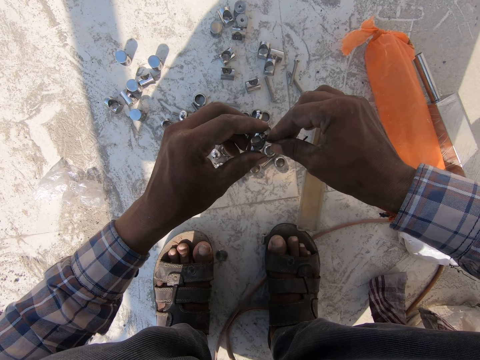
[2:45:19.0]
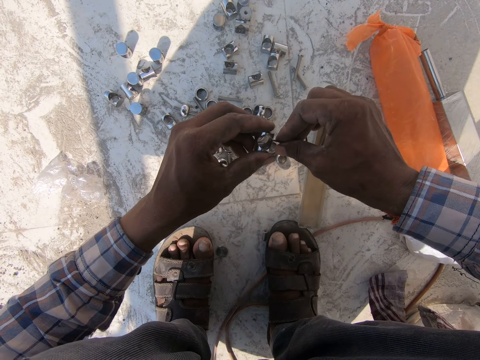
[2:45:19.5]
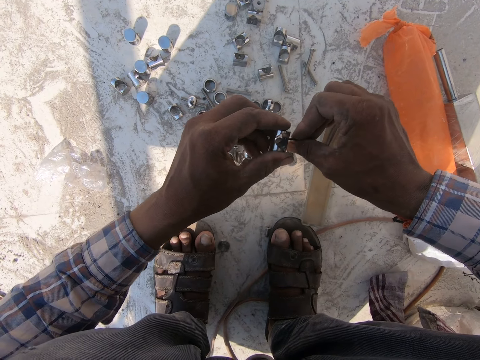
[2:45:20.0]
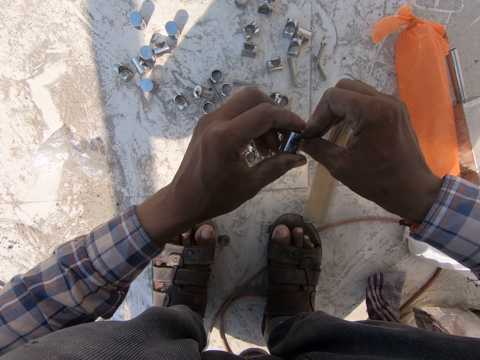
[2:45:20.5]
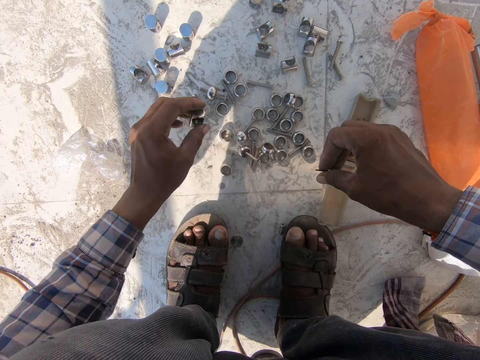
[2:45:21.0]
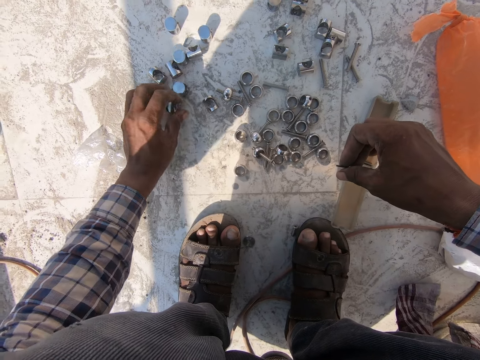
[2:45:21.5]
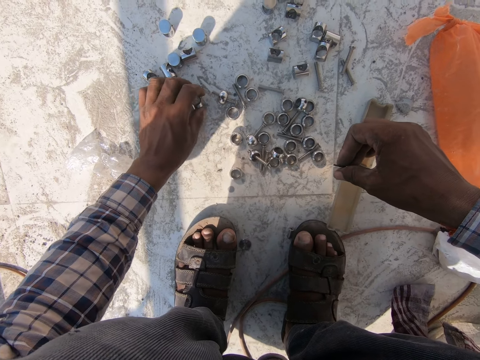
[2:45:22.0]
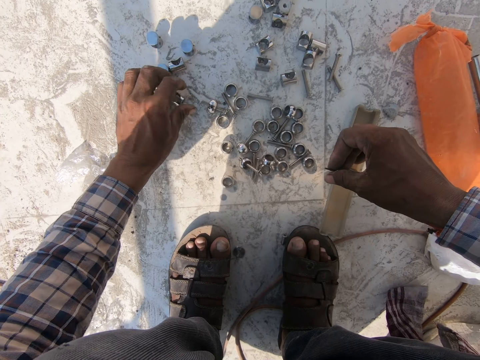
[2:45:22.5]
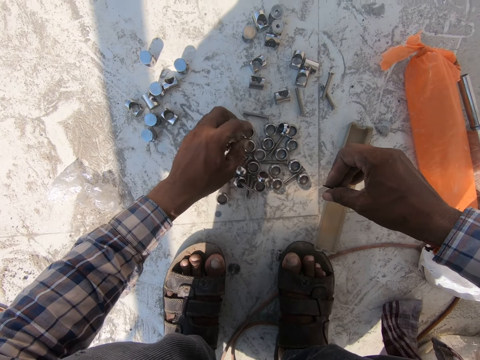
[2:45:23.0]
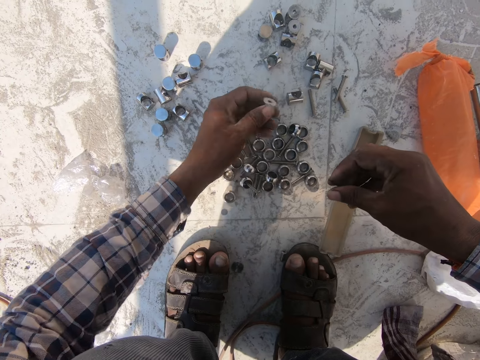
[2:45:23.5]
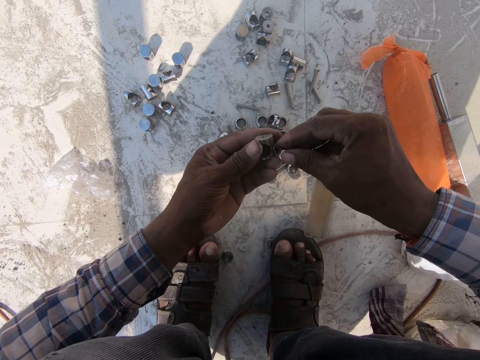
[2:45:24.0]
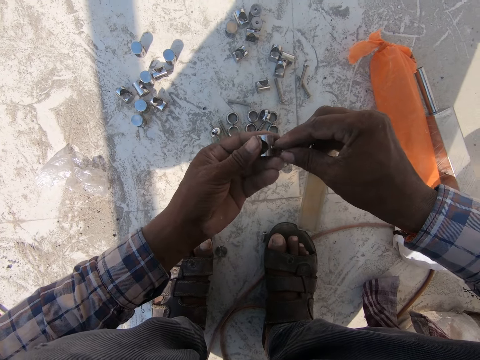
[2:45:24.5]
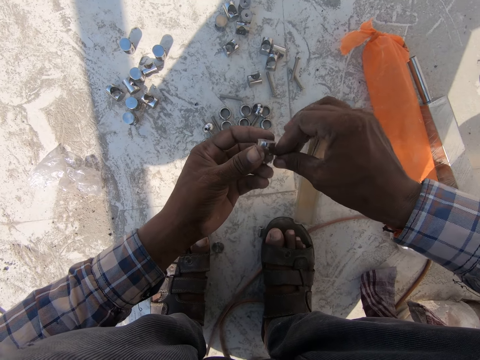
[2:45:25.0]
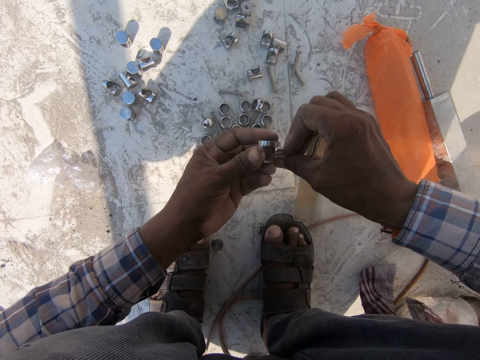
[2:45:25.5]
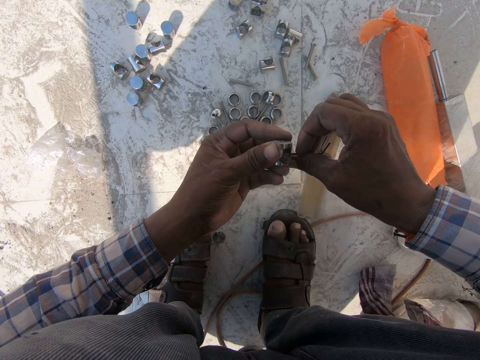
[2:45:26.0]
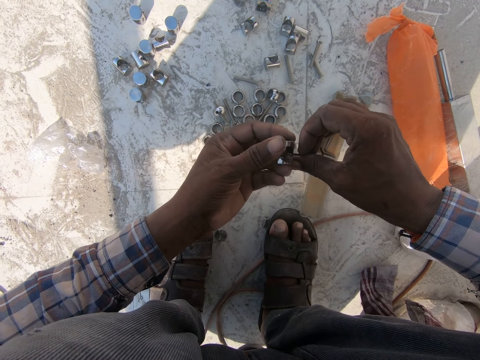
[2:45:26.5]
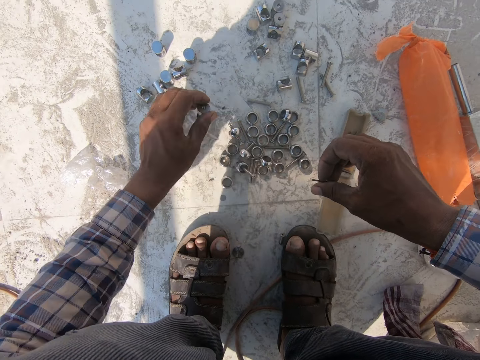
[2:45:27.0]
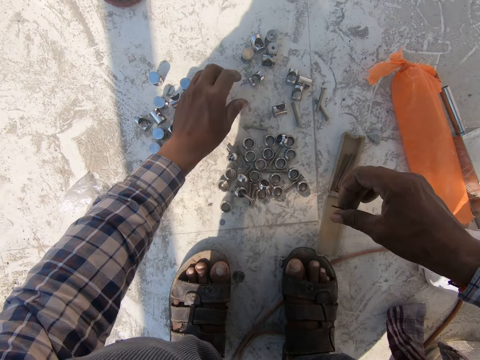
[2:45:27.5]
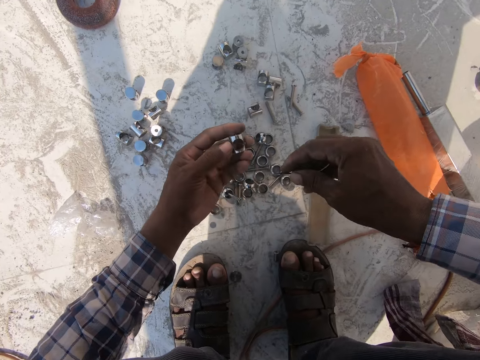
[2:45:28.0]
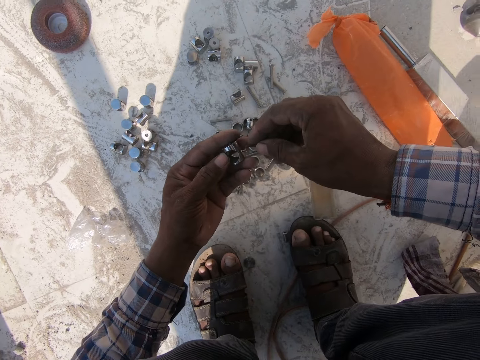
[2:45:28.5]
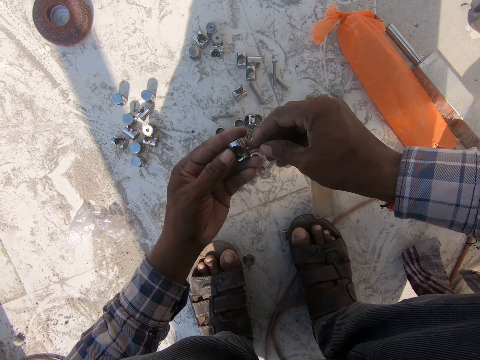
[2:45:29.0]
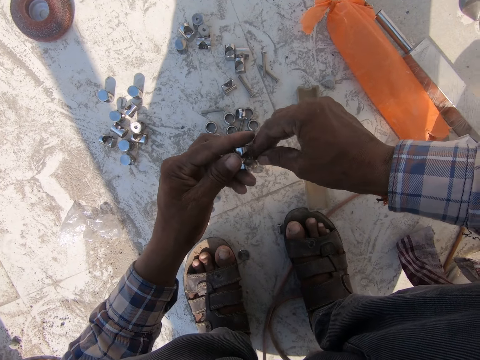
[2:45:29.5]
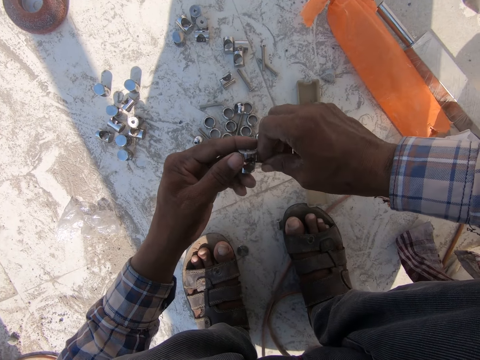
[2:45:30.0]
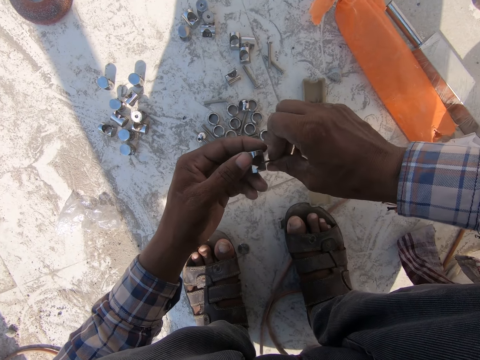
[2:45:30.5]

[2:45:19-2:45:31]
The camera wearer puts the nut or metal connector down. They pick the nut from the ground. They make a hole to the nut with a pin. They loosen the metal connector. They put the nut down. They pick the nut from the ground. They make a hole to the nut with a pin. They loosen the metal connector.

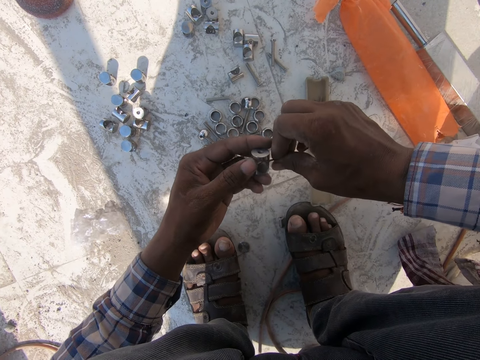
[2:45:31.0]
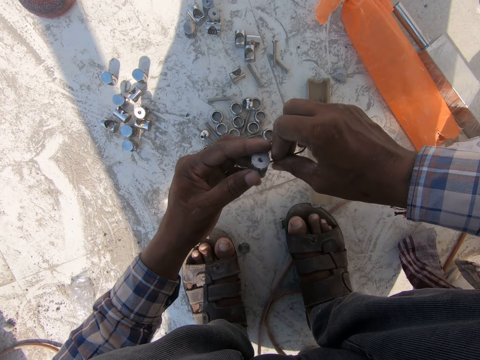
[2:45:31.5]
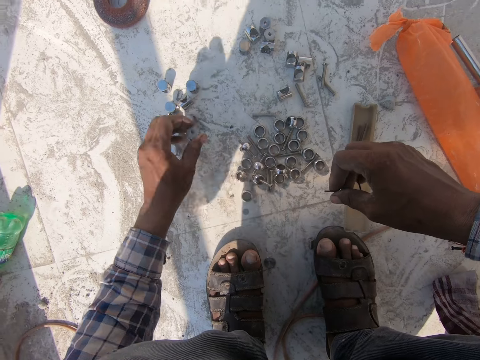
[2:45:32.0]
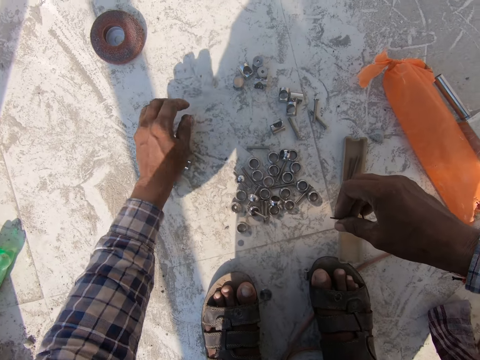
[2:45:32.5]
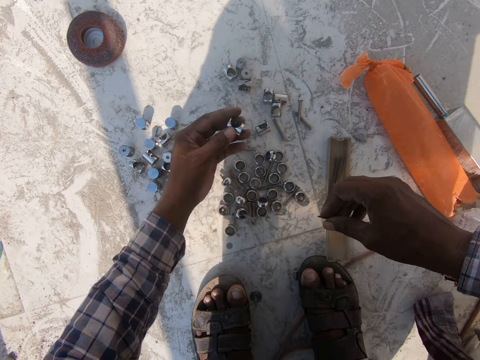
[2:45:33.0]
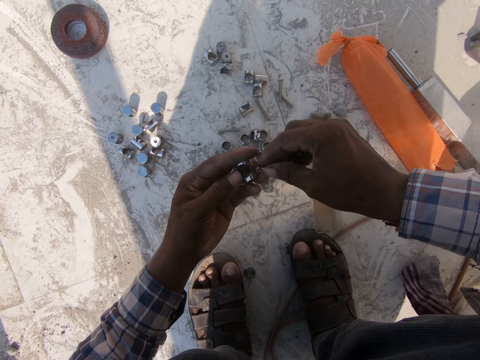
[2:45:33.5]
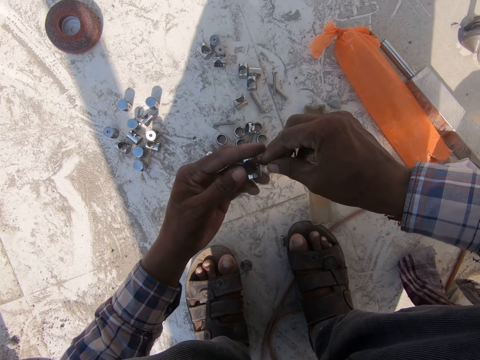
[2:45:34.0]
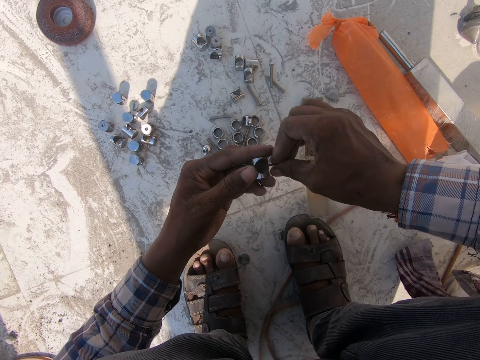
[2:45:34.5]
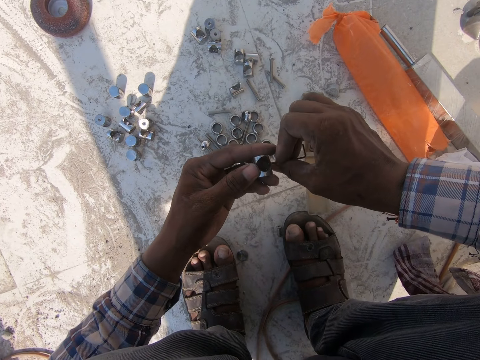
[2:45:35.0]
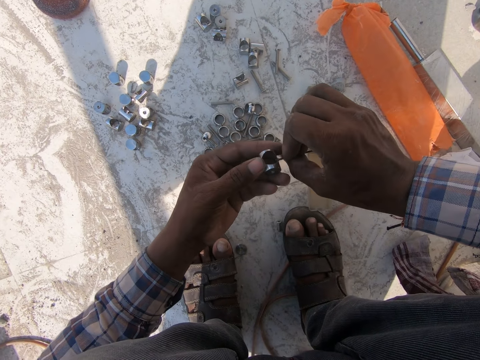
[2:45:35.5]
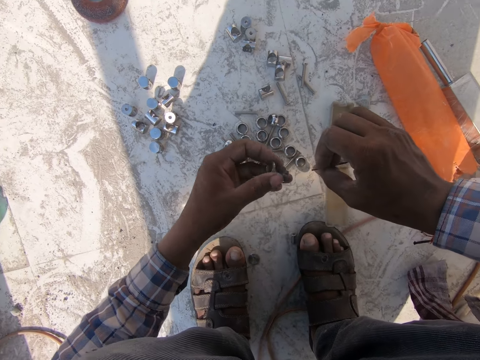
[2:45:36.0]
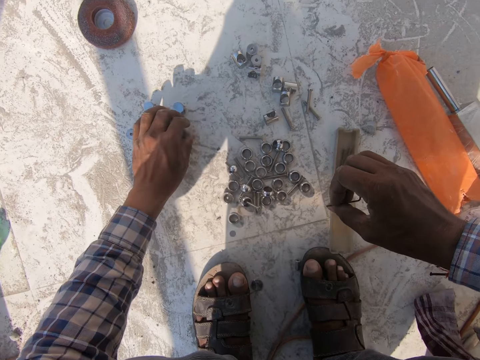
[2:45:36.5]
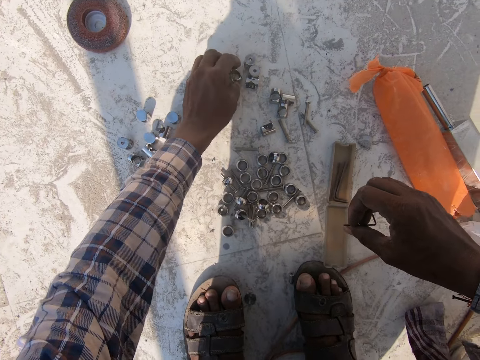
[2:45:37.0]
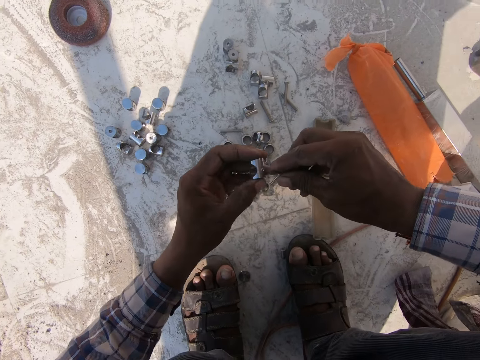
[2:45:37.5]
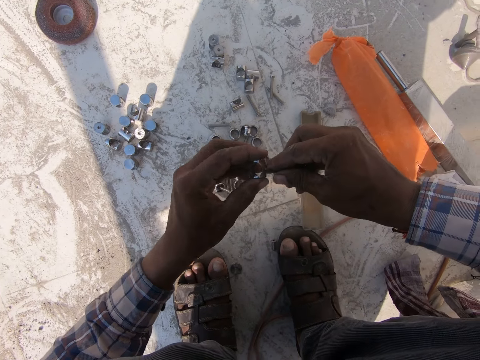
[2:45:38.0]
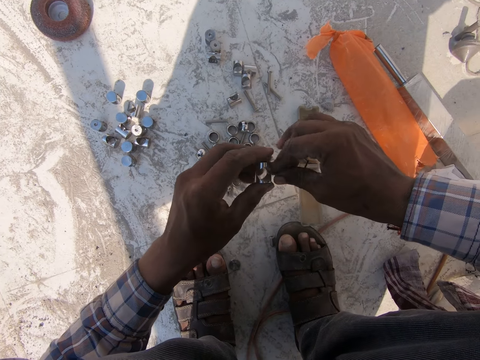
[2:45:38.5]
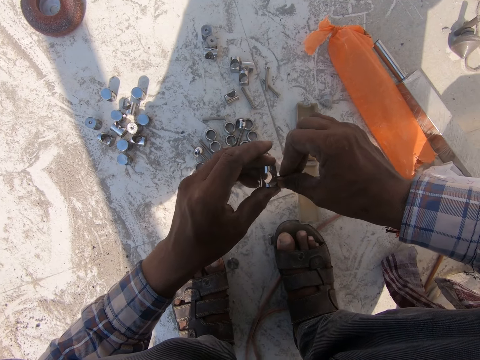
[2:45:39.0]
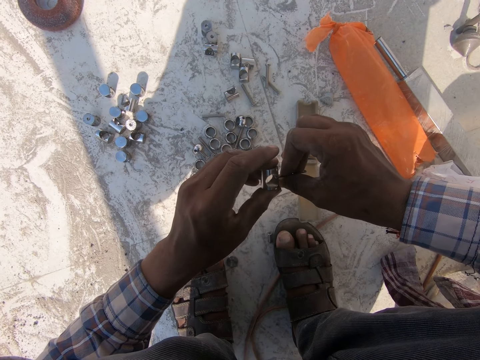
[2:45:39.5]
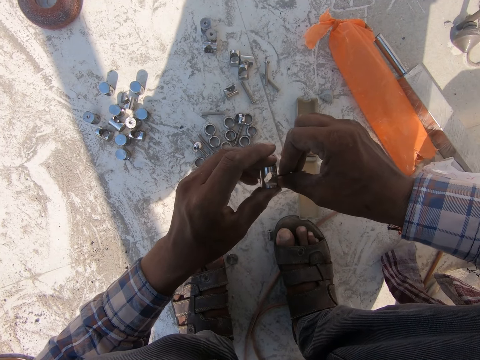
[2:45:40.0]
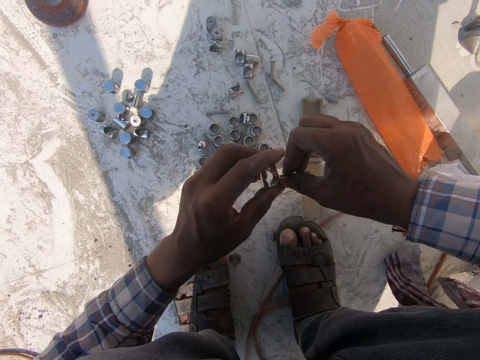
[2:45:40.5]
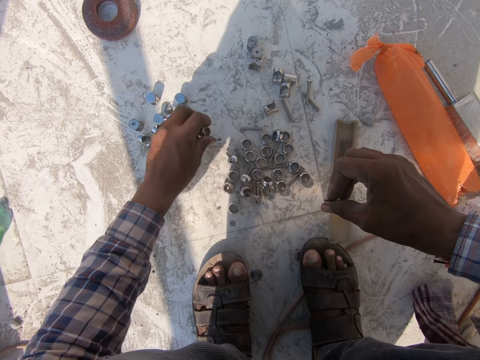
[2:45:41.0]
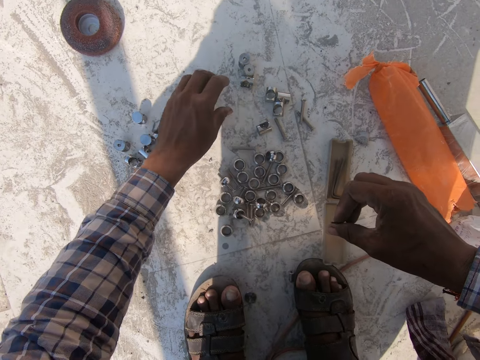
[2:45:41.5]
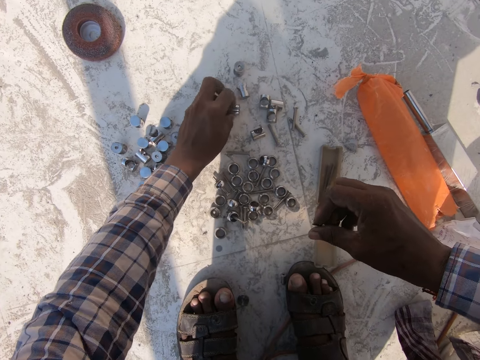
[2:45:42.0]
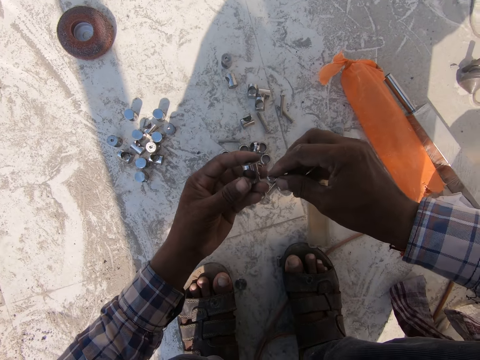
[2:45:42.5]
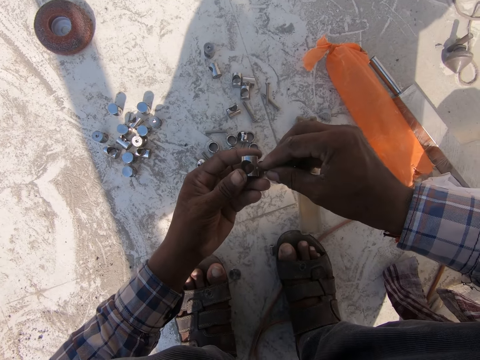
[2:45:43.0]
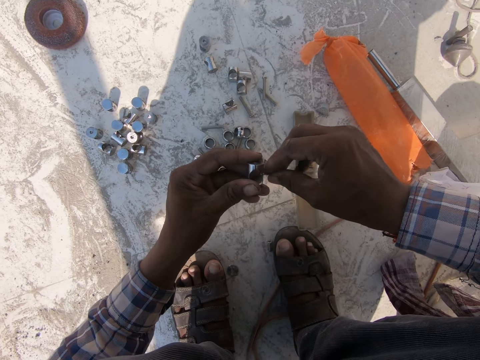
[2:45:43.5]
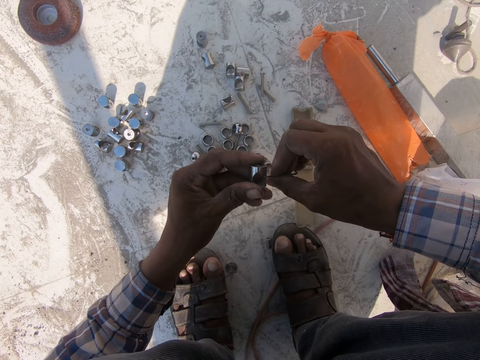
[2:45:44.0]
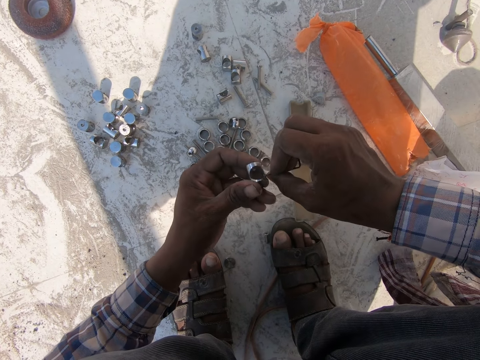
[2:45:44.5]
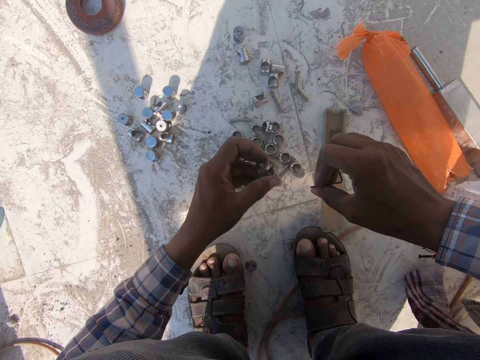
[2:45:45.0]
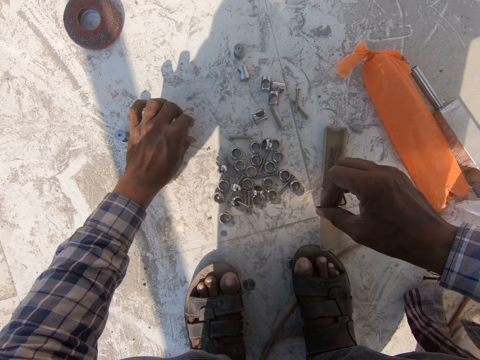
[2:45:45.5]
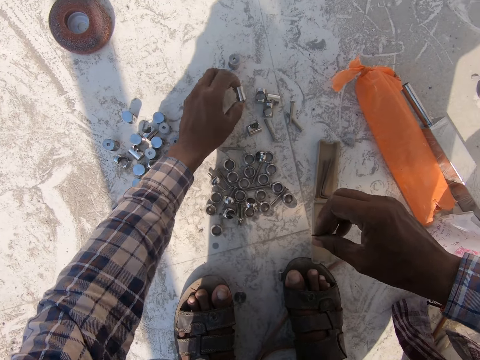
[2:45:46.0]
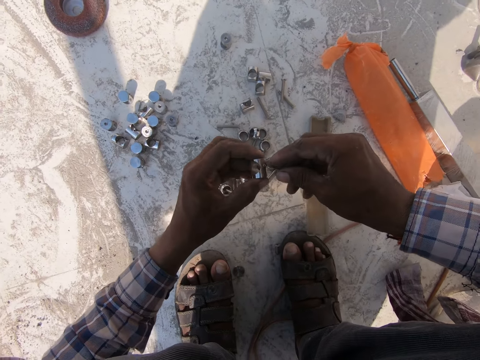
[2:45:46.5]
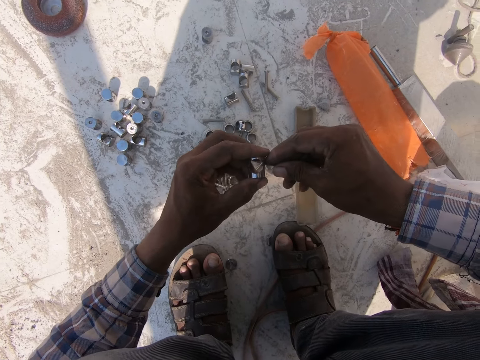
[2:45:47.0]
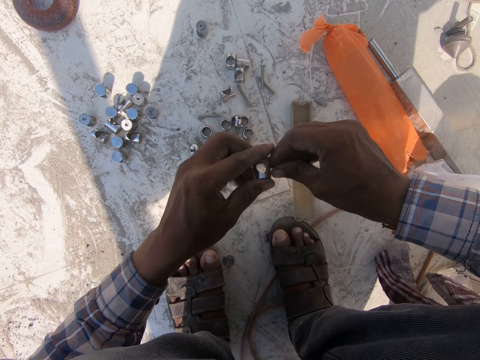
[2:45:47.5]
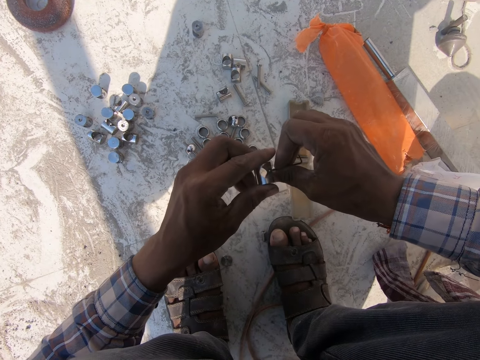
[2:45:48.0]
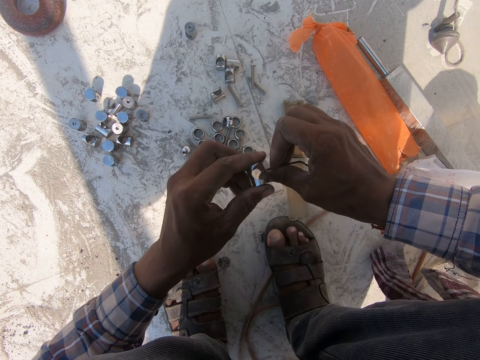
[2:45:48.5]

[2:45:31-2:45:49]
The camera wearer puts the nut or metal connector down. They pick the nut from the ground. They make a hole to the nut with a pin. They loosen the metal connector. They put the nut down. They pick the nut from the ground. They loosen the metal connector. They make a hole to the nut with a pin. They put the nut down. They pick the nut from the ground. They make a hole to the nut with a pin. They loosen the metal connector. They put the nut down. They pick the nut from the ground. They make a hole to the nut with a pin. They loosen the metal connector.
